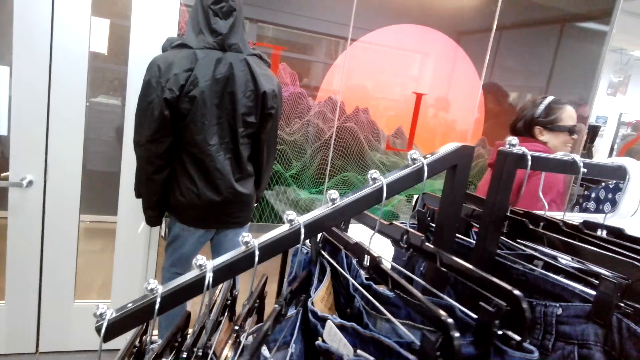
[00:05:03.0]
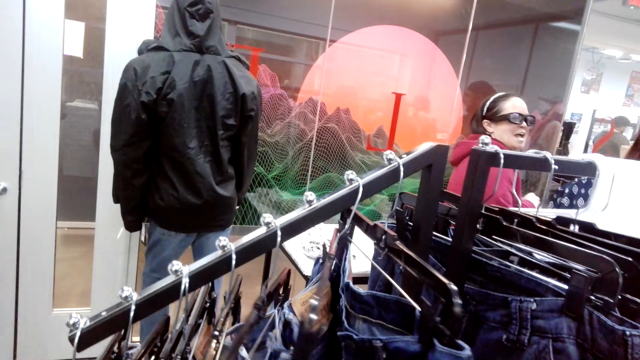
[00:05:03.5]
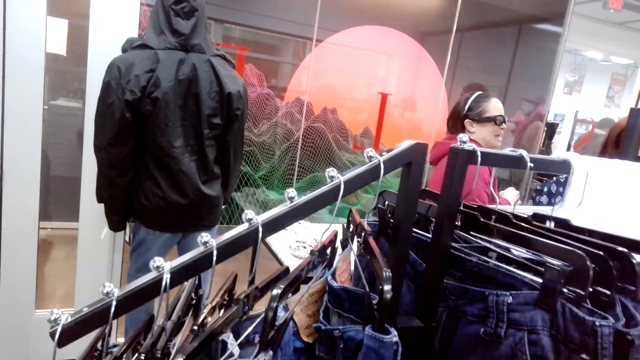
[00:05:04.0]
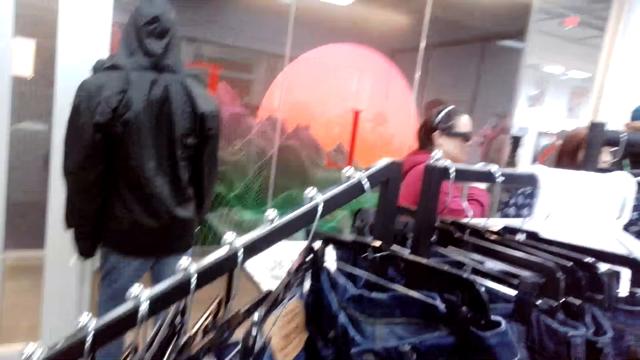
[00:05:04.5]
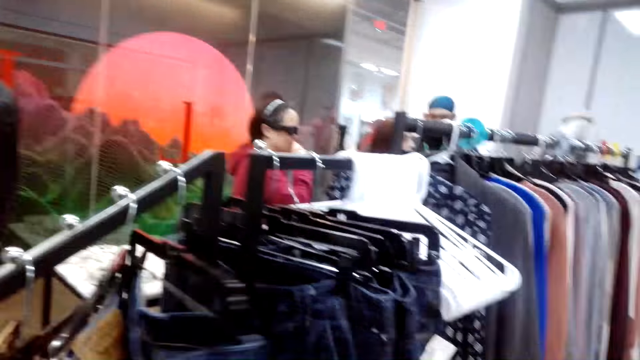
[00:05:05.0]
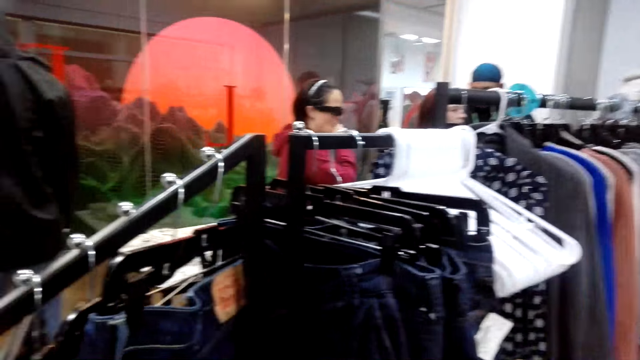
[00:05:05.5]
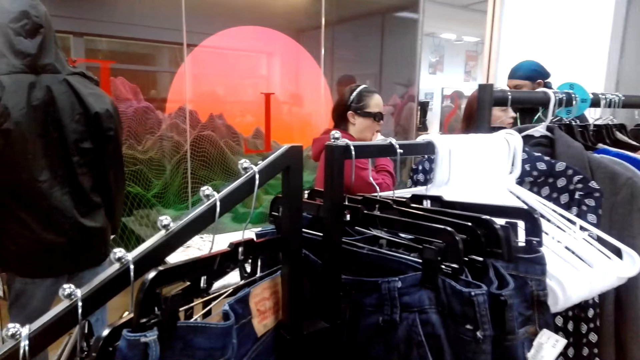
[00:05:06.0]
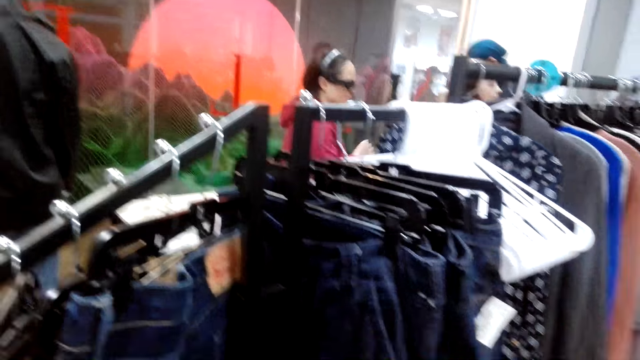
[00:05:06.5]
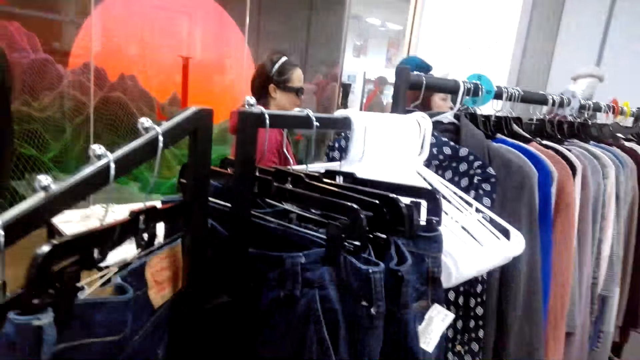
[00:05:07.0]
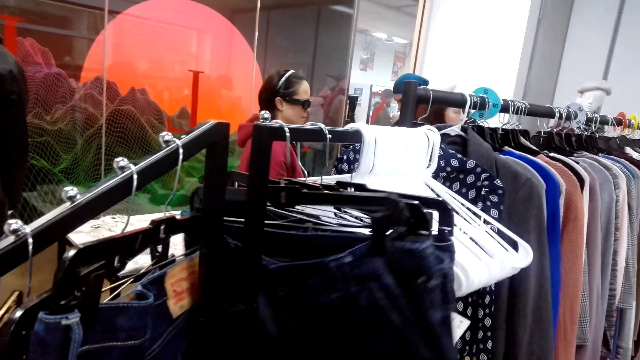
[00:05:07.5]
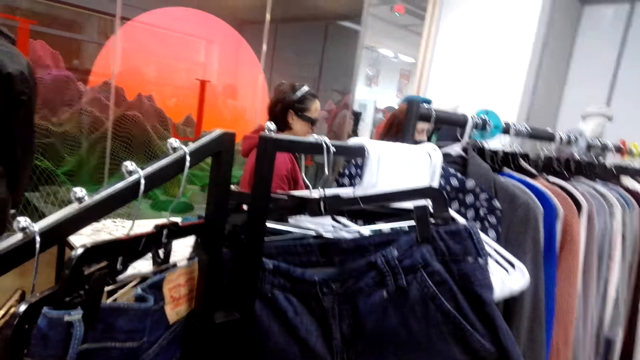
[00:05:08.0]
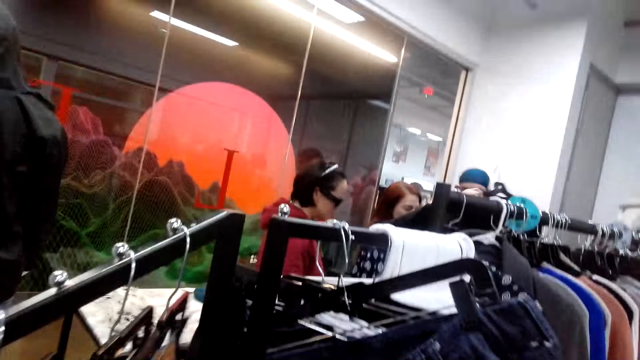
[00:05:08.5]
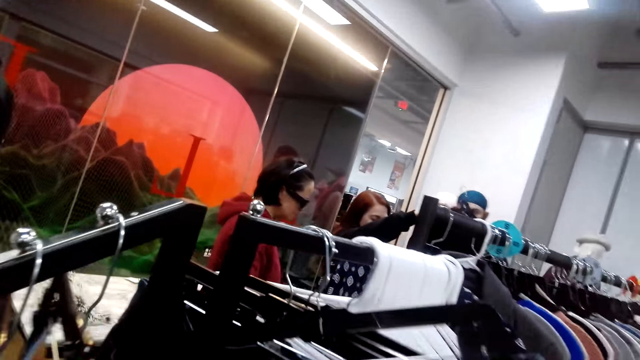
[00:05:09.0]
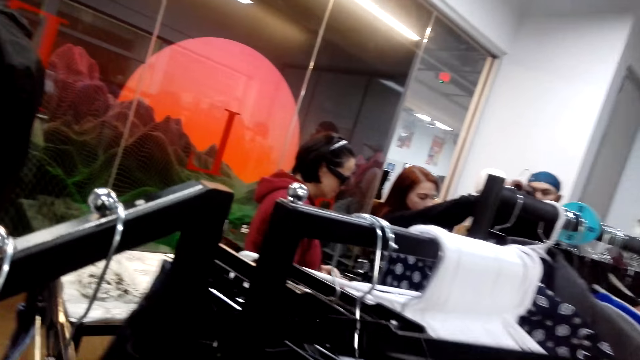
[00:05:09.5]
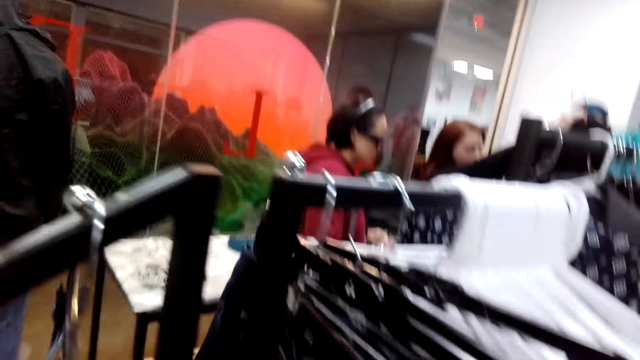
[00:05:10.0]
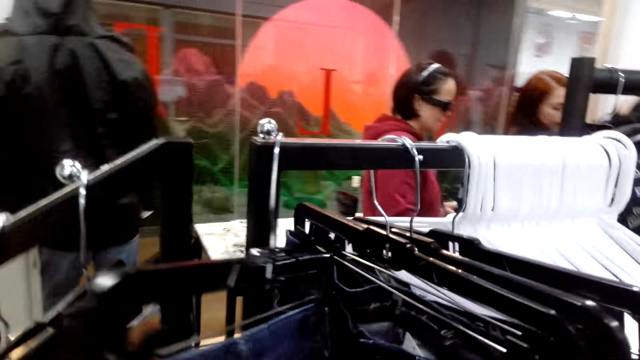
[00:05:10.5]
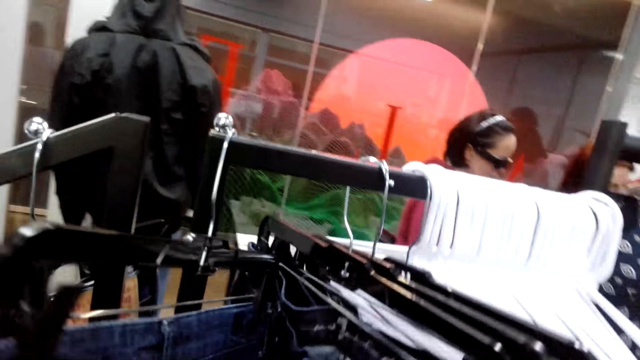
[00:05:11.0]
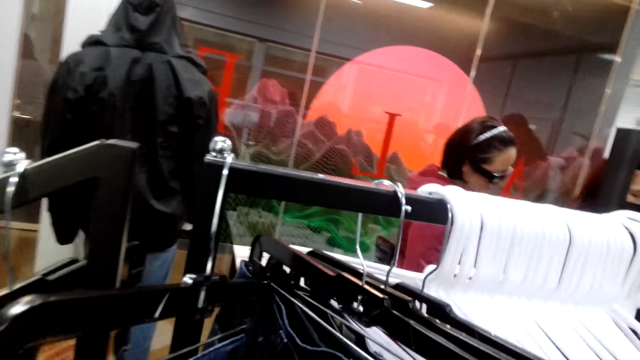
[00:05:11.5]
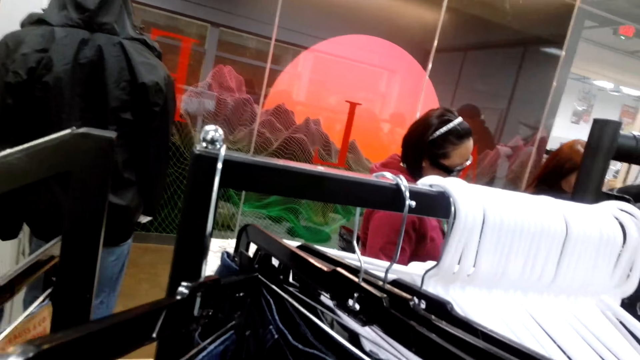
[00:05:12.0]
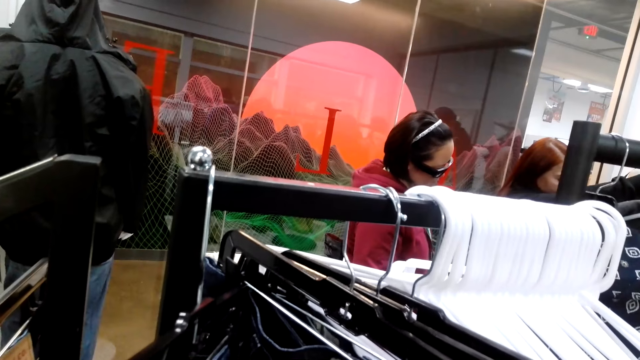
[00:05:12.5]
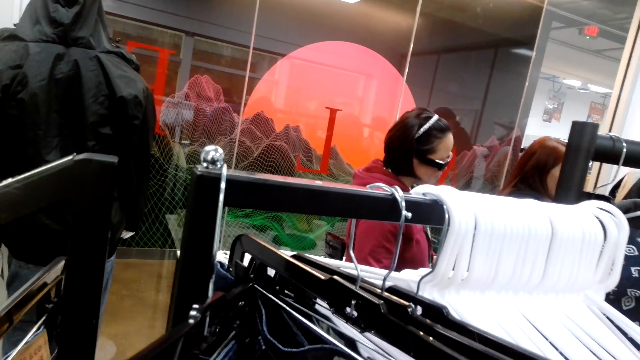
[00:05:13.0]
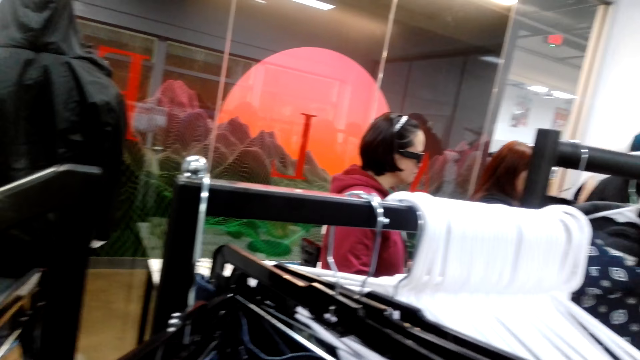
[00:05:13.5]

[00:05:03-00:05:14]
The camera wearer searches for clothes.

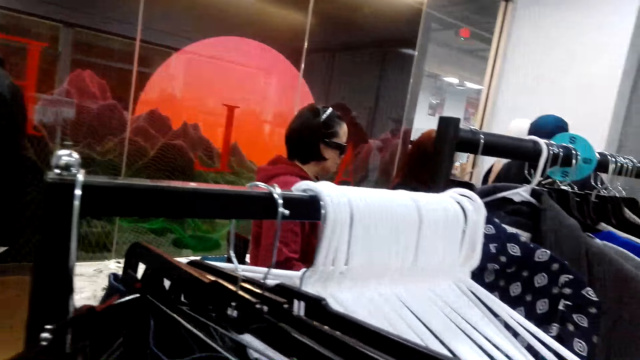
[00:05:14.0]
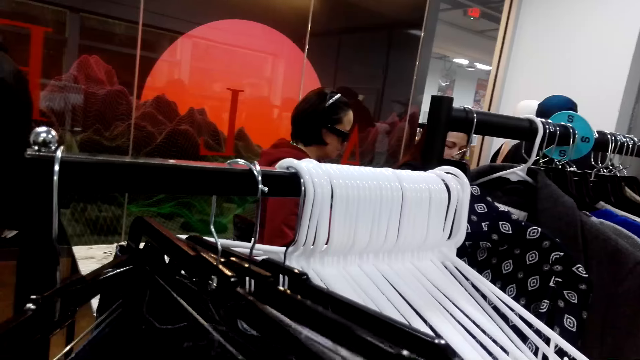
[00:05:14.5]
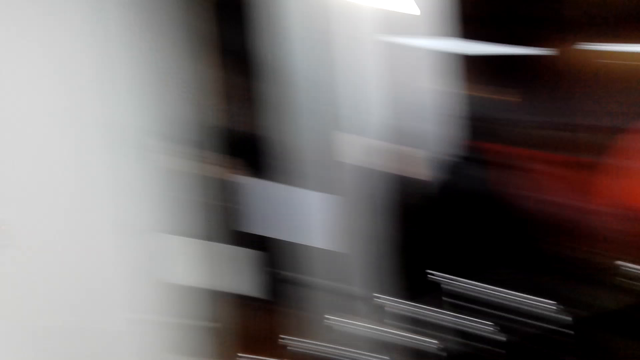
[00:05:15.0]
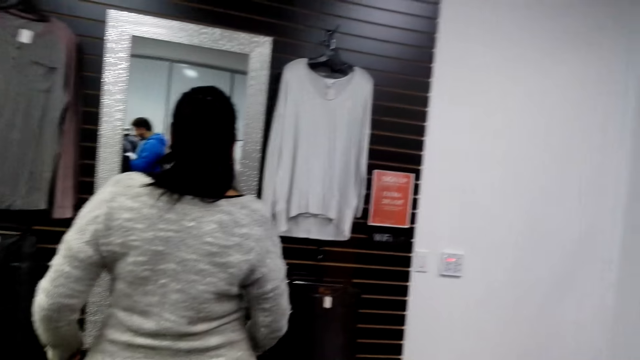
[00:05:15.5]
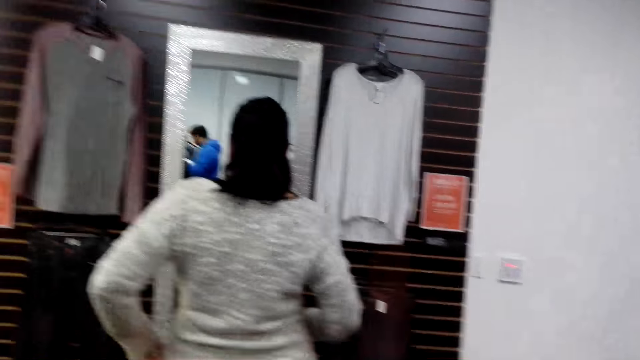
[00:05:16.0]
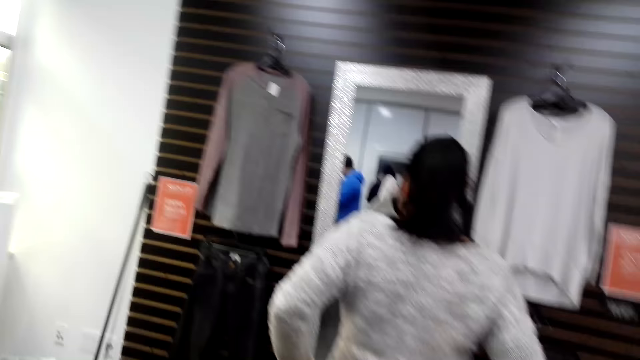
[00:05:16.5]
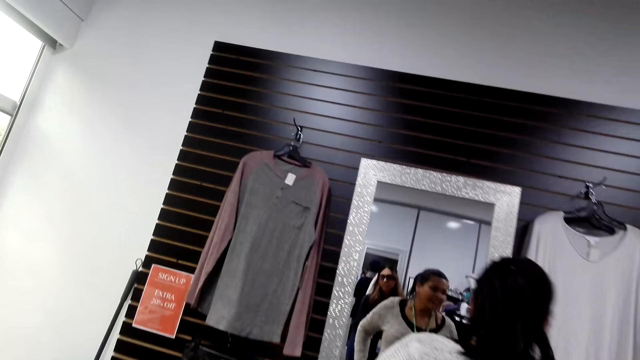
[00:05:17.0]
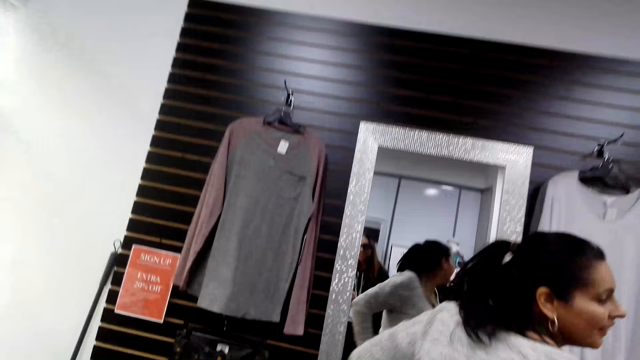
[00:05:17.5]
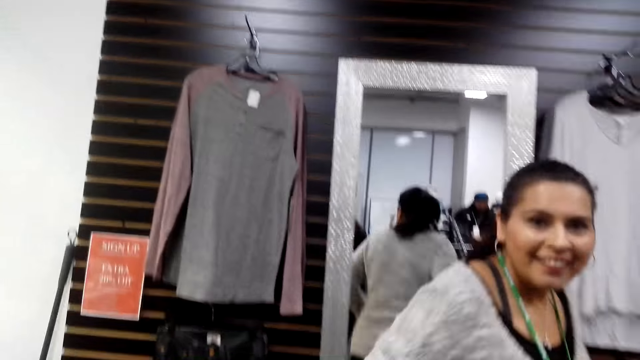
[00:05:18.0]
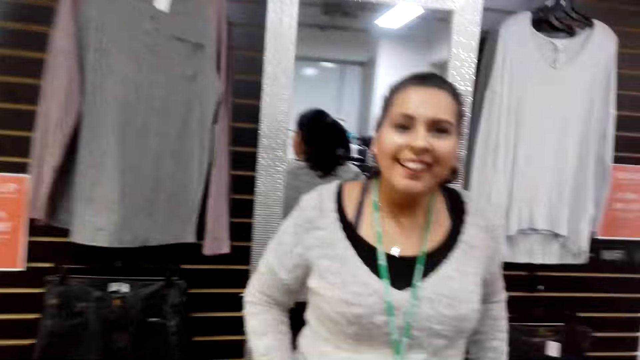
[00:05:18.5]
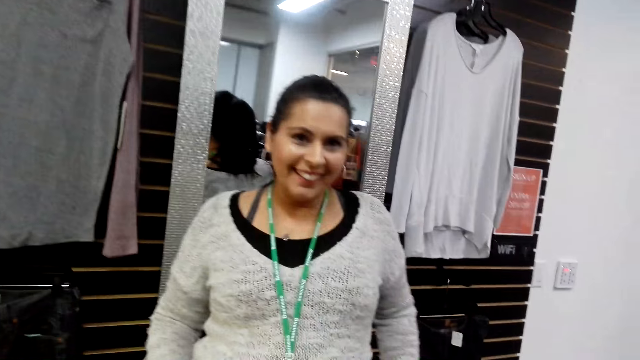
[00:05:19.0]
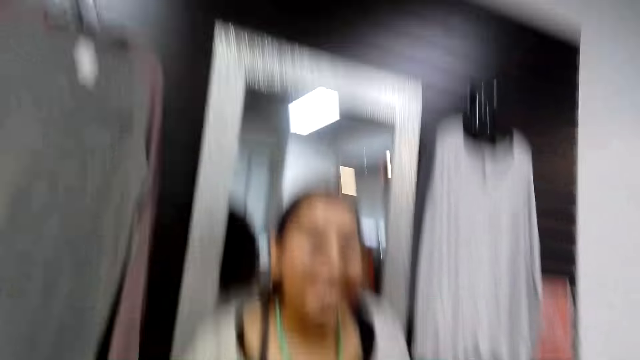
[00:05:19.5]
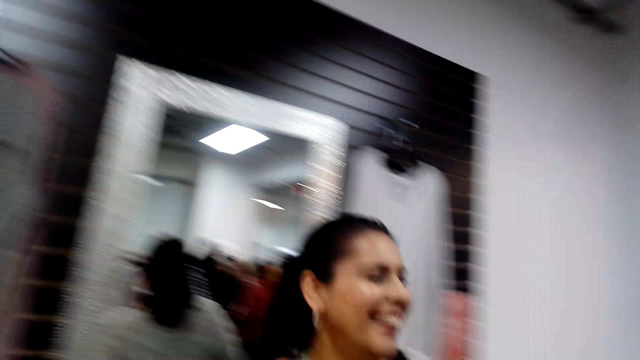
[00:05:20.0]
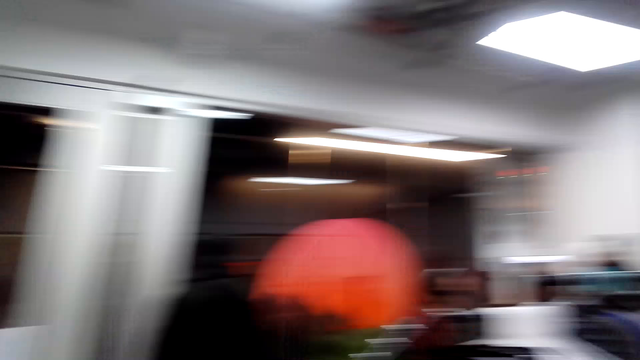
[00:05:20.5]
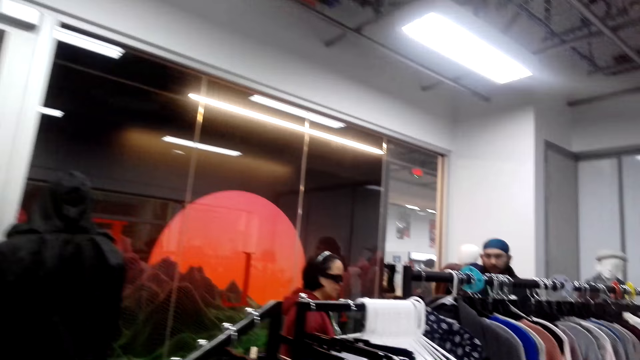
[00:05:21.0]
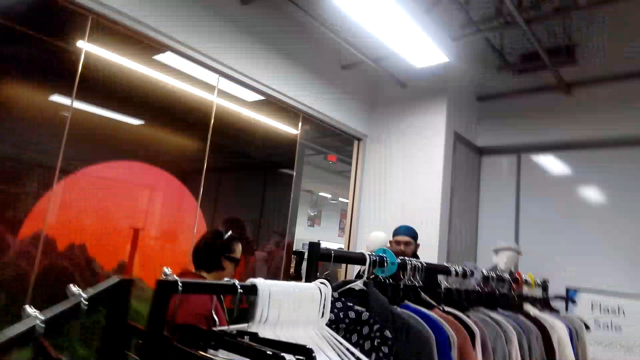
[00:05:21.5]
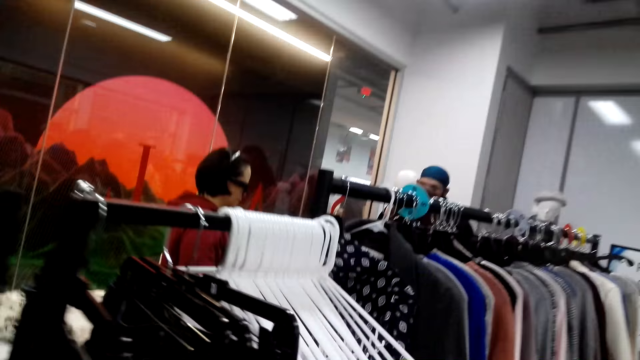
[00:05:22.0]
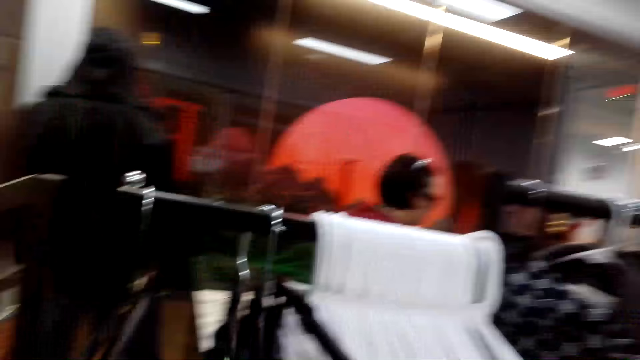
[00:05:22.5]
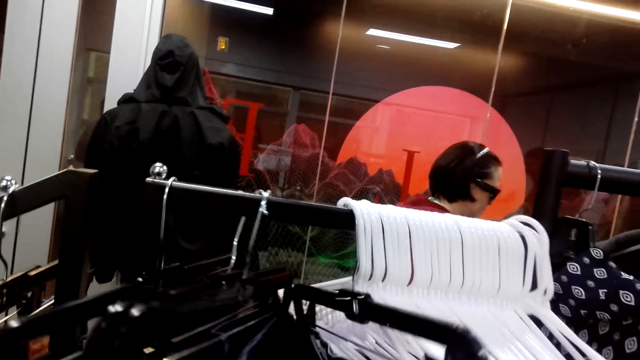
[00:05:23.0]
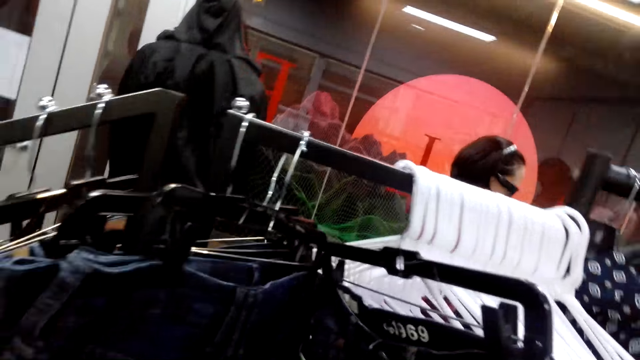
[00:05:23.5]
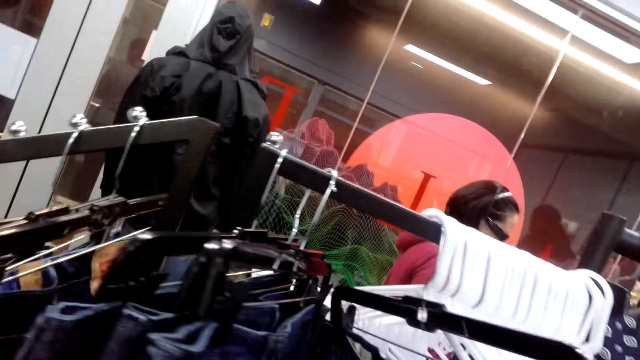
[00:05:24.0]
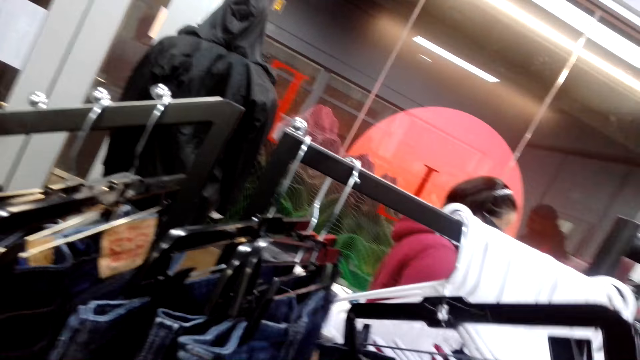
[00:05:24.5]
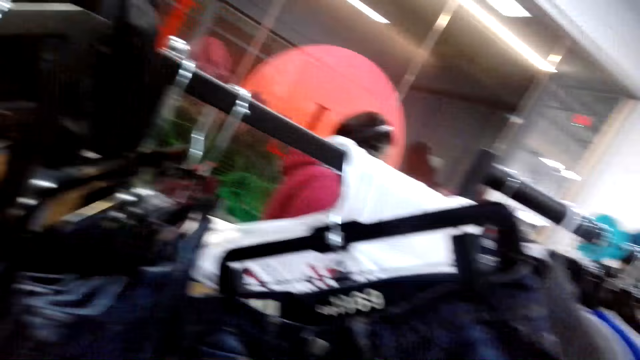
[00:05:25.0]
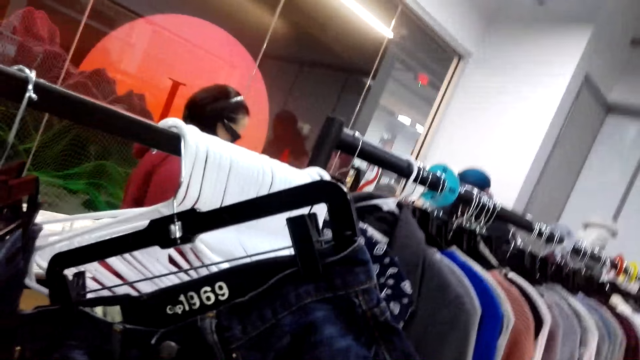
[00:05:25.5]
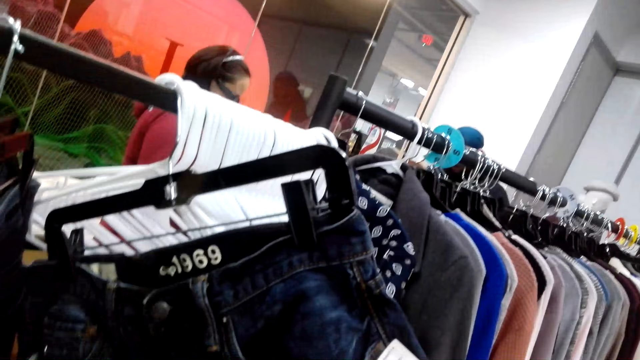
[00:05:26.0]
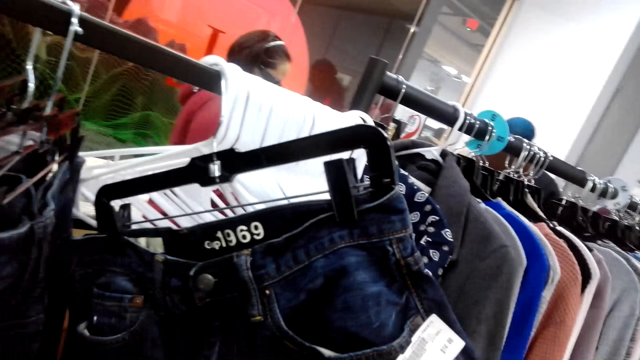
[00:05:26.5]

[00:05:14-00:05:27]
The camera wearer looks at a lady. The lady looks in the mirror. The lady turns around. The camera wearer talks to the lady. They look around. They search for clothes. They look at some jeans trousers and touch the jeans trousers.
